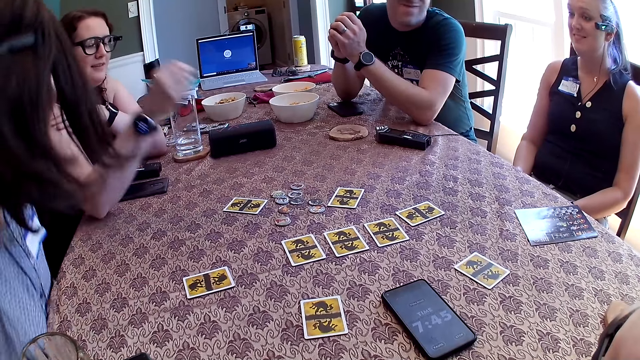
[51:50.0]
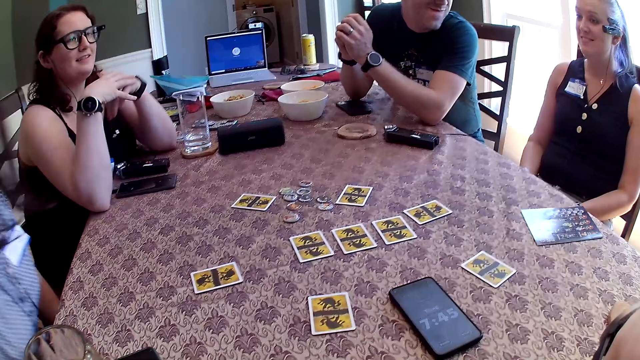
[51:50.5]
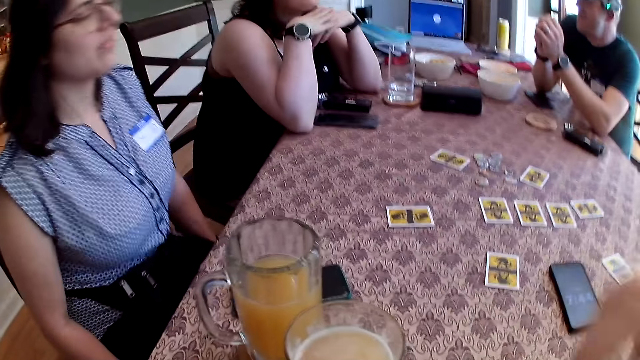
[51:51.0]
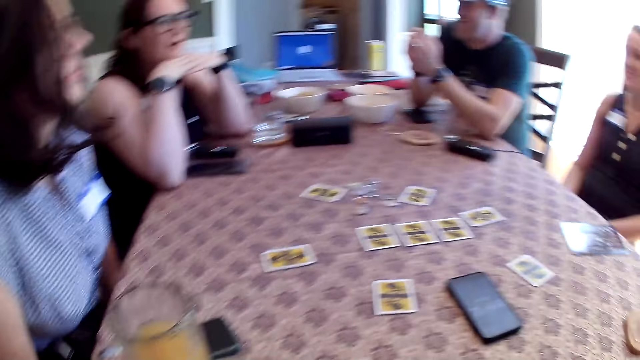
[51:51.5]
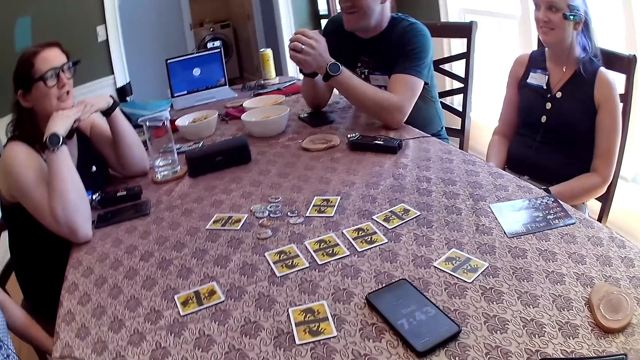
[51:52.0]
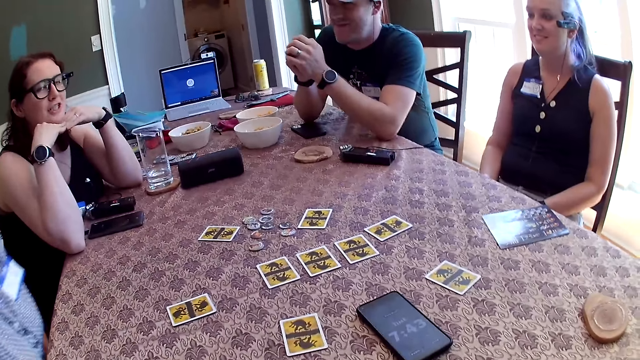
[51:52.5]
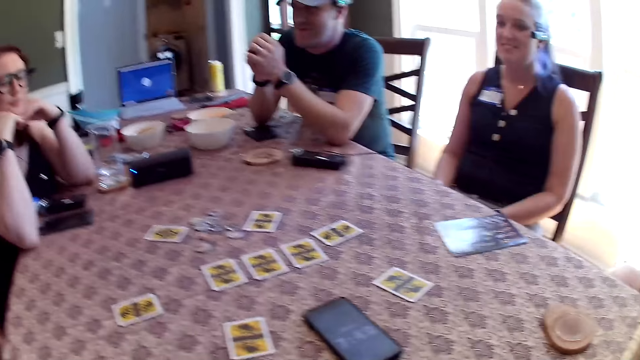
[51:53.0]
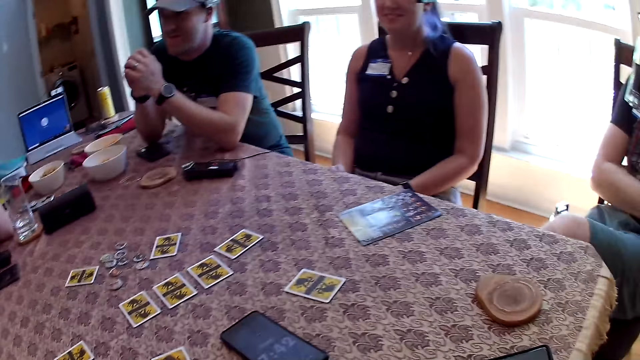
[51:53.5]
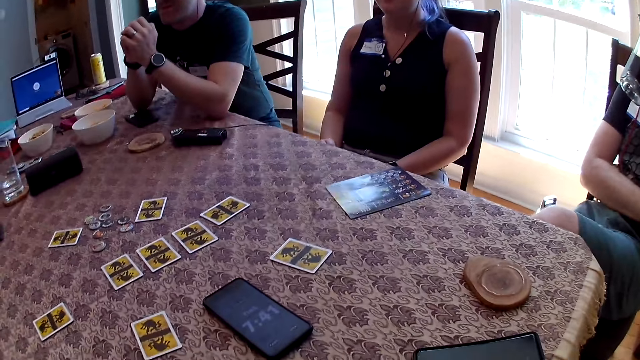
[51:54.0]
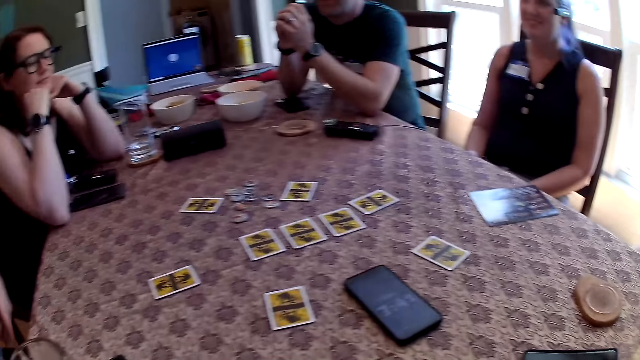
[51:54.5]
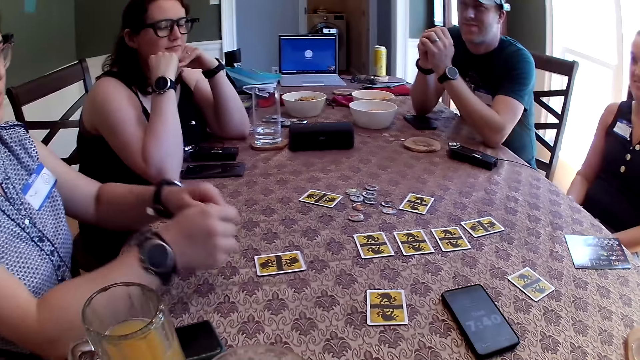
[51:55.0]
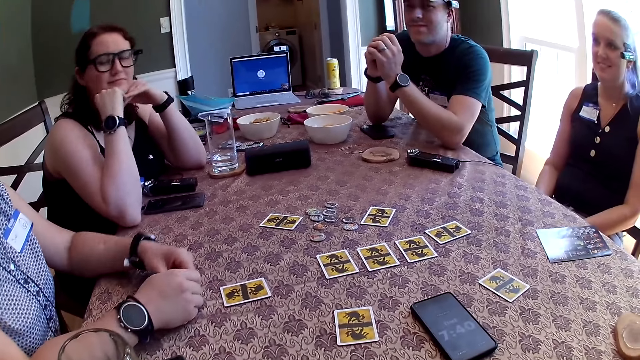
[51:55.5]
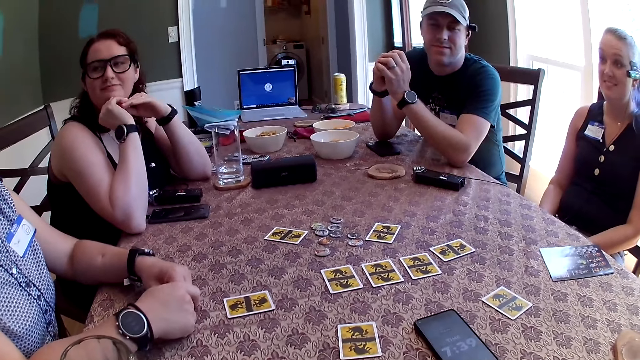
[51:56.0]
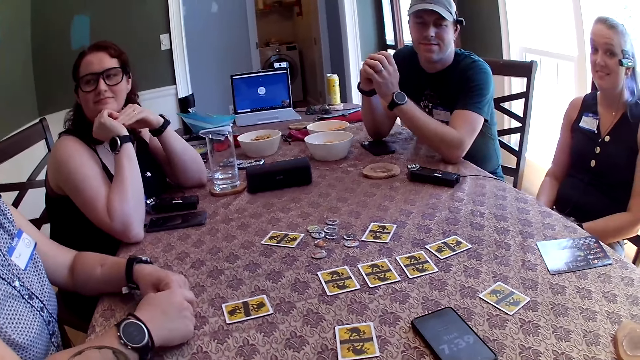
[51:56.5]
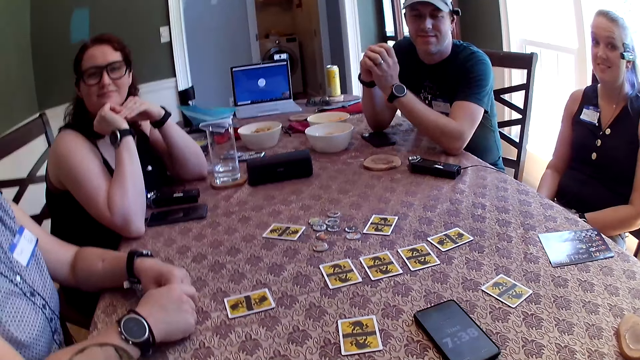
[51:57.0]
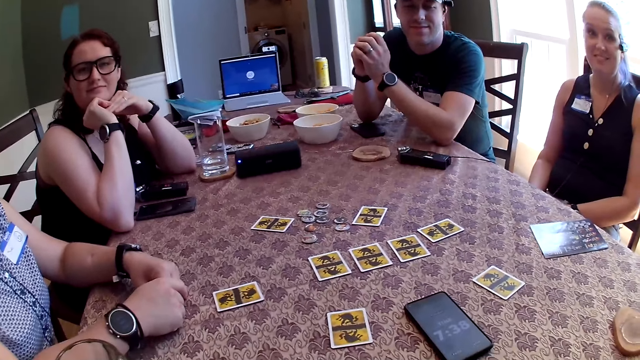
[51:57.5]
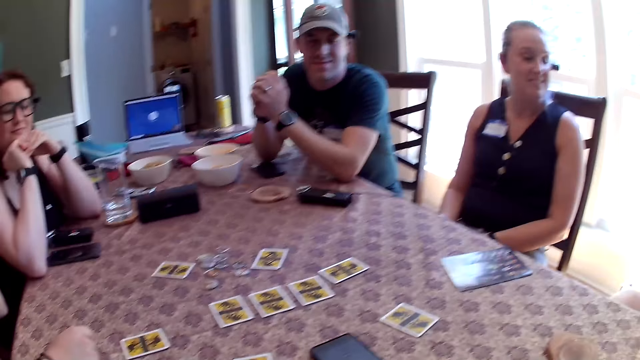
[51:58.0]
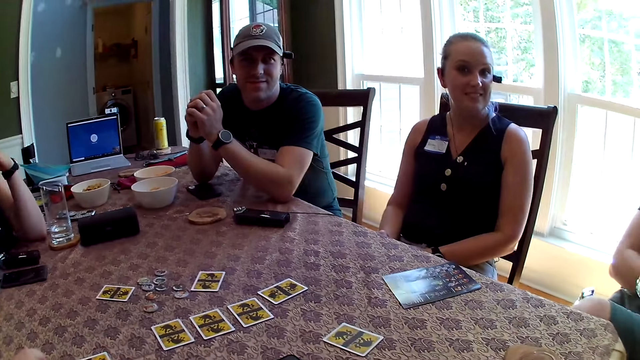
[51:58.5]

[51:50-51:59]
A woman shifts a chair with both hands.

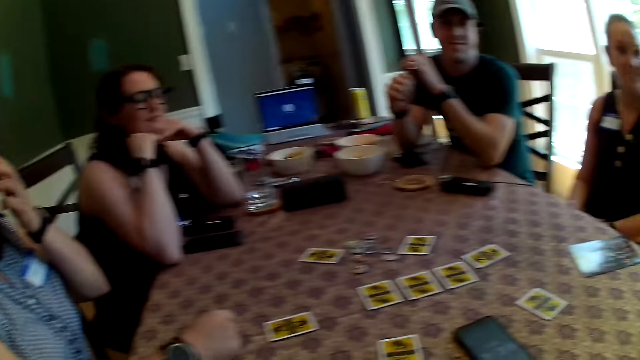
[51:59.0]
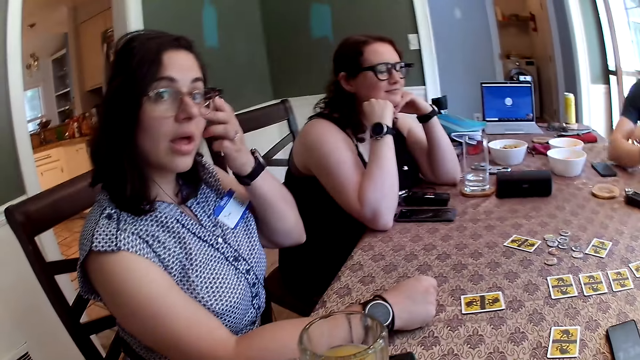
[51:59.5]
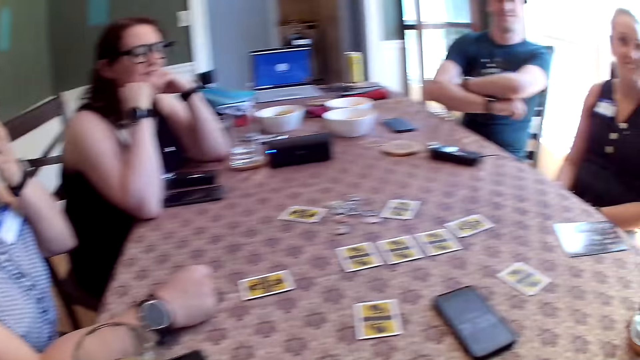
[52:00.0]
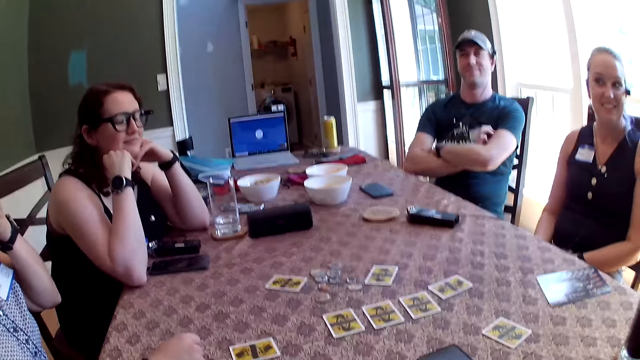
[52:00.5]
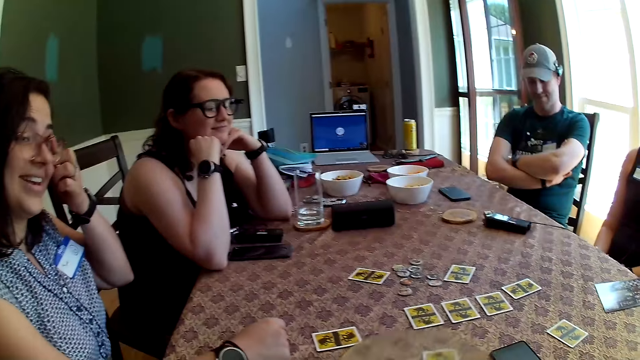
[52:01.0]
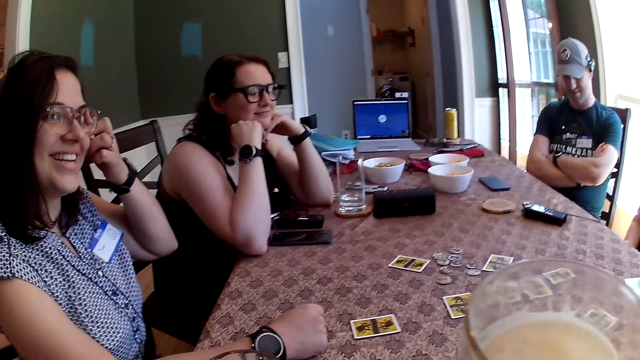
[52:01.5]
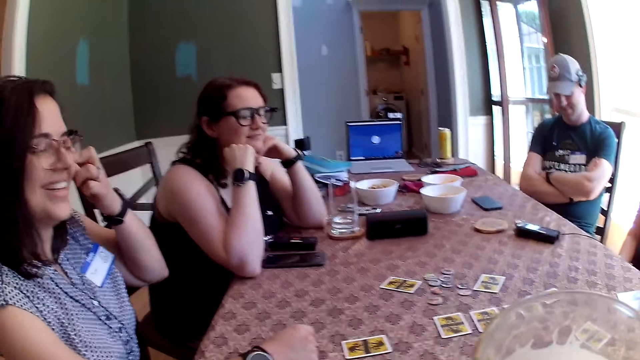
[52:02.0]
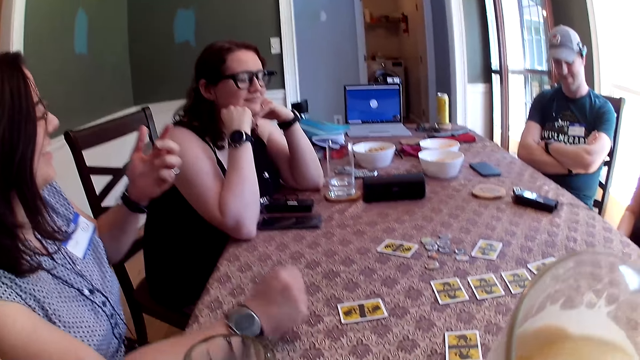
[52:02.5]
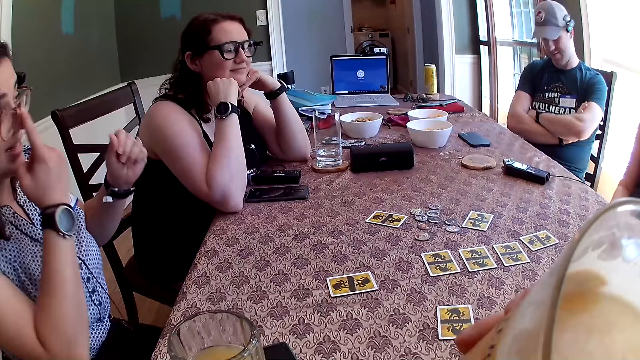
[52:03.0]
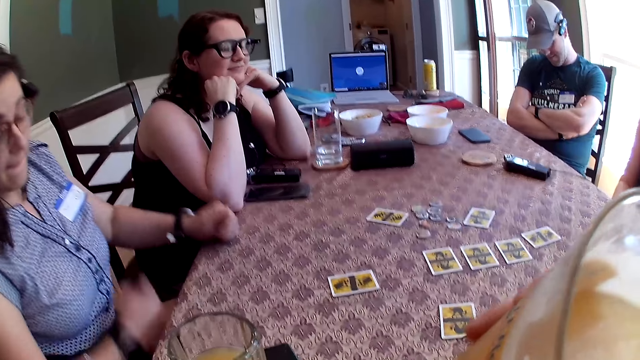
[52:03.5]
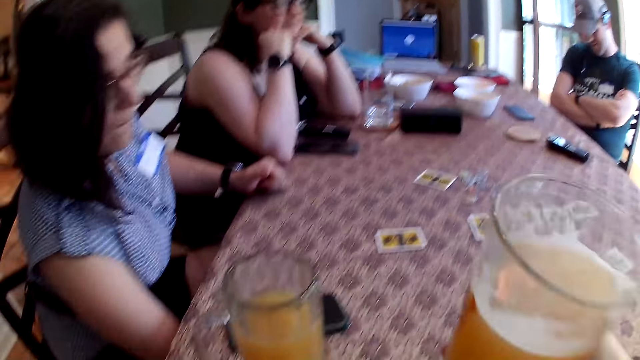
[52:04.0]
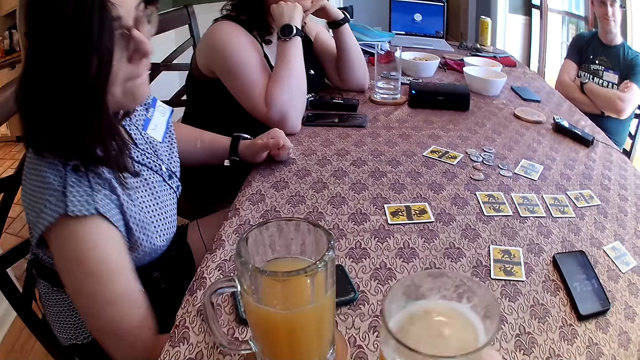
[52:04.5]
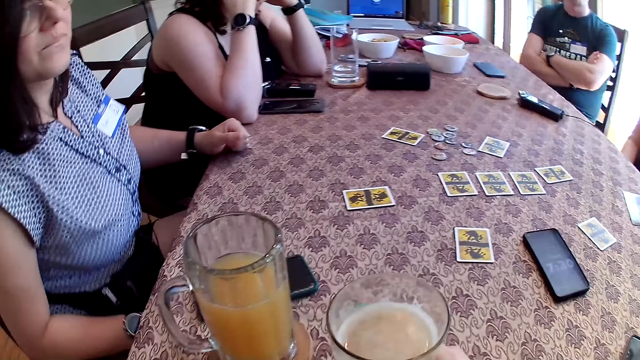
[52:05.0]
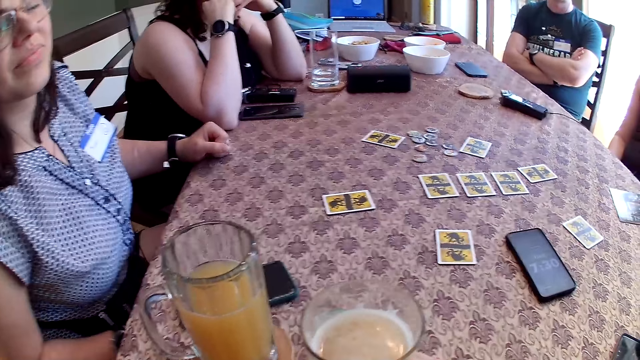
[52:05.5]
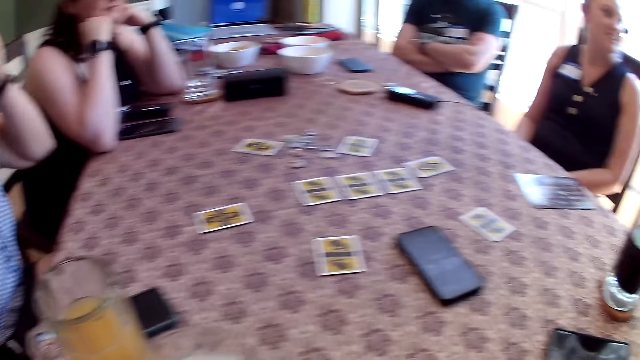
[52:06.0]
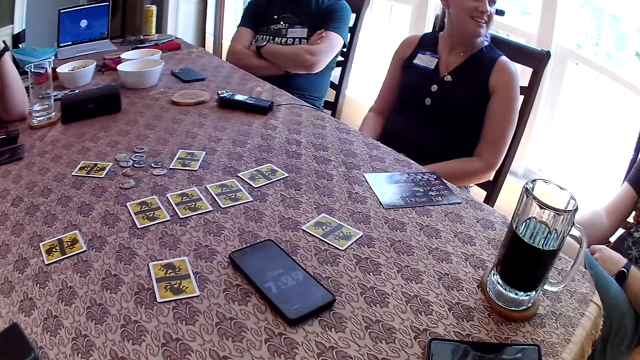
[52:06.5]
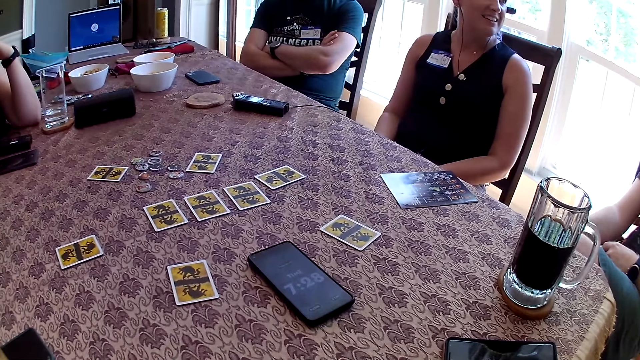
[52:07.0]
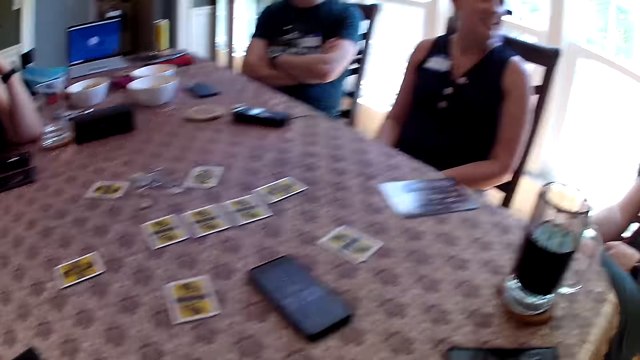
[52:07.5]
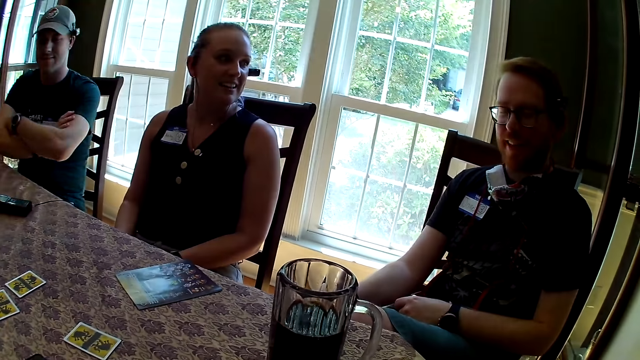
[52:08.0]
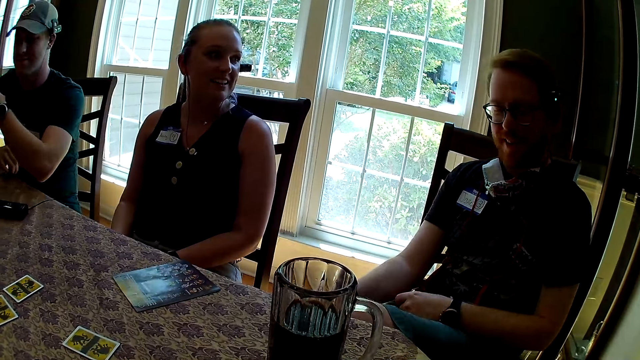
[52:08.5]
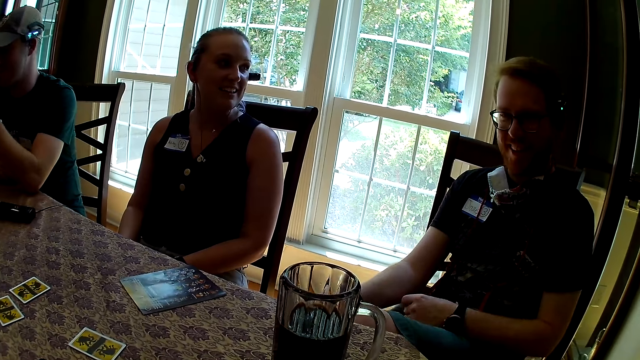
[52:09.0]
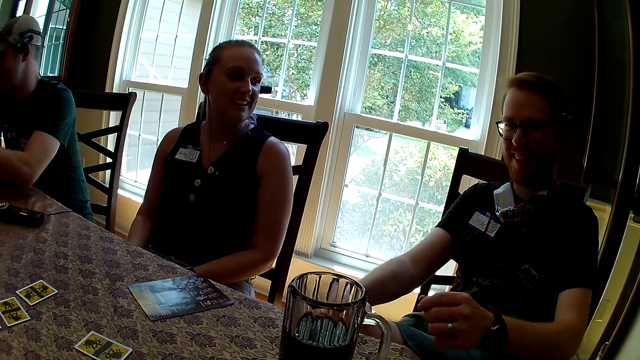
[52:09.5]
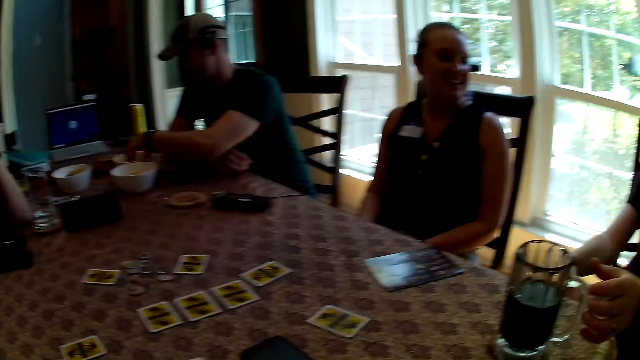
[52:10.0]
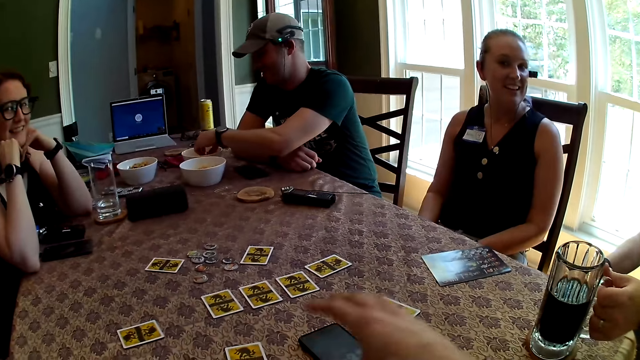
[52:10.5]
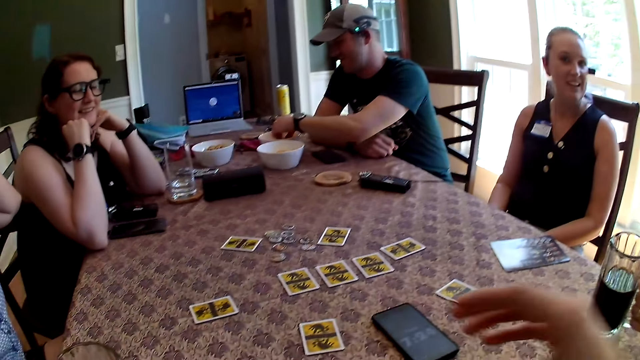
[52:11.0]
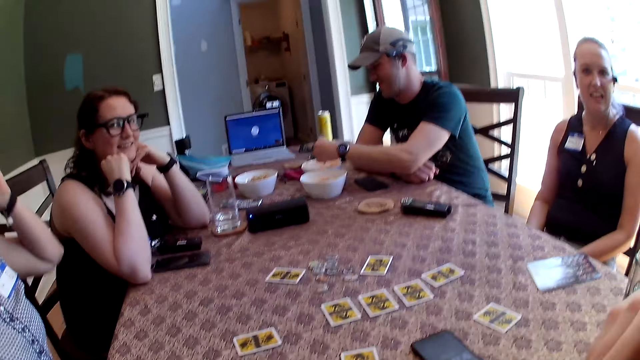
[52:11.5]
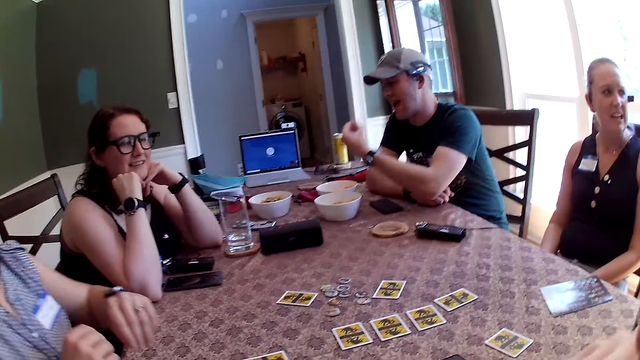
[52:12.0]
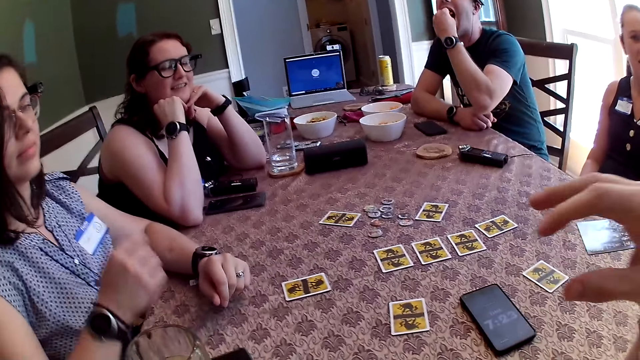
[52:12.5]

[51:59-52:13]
The camera wearer holds a cup of beer in his right hand. He drinks from the cup of beer or juice in his right hand. He drops the cup on the table with his right hand. He talks to a man on the table. The man holds a cup of beer in his right hand. Another man picks a snack from a bowl with his left hand.
